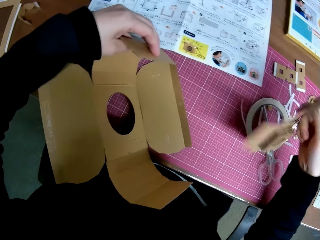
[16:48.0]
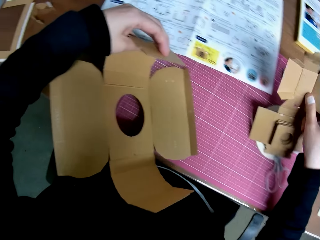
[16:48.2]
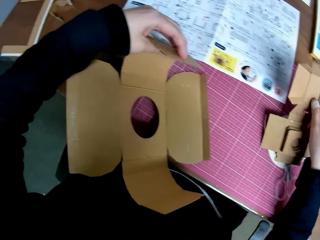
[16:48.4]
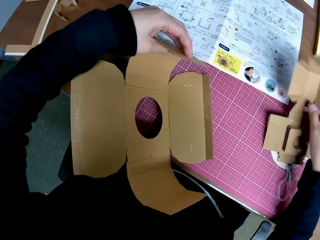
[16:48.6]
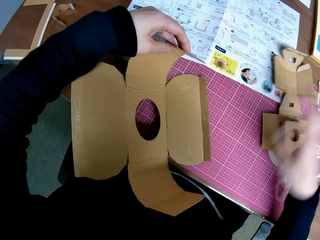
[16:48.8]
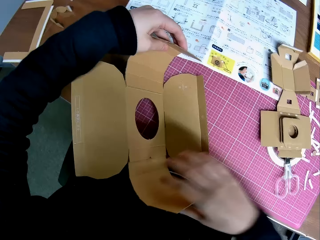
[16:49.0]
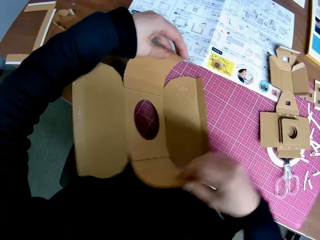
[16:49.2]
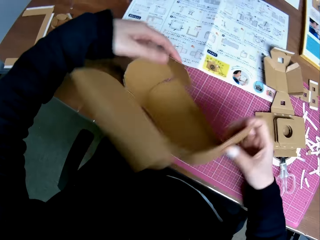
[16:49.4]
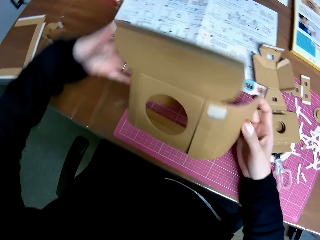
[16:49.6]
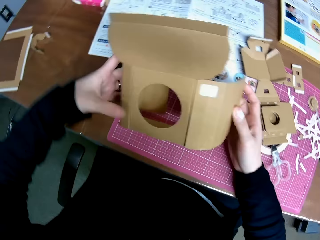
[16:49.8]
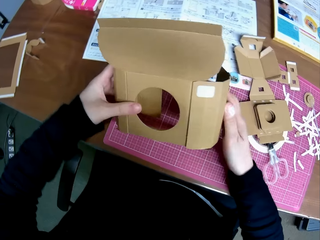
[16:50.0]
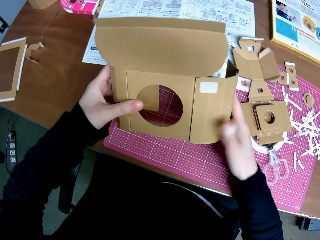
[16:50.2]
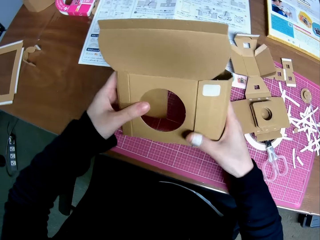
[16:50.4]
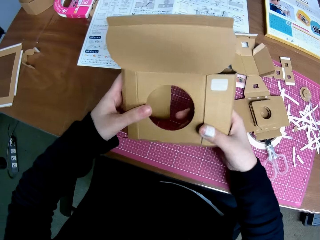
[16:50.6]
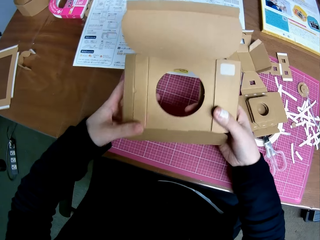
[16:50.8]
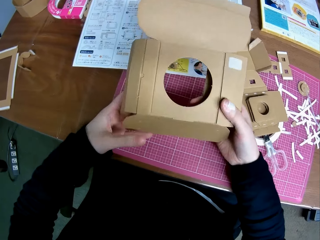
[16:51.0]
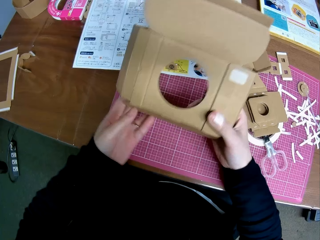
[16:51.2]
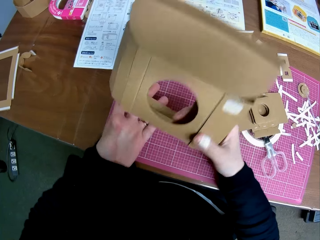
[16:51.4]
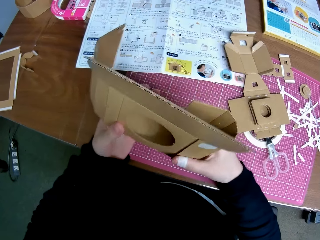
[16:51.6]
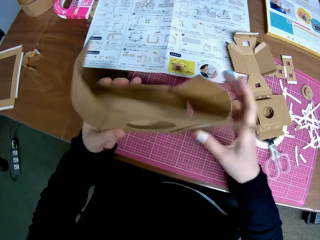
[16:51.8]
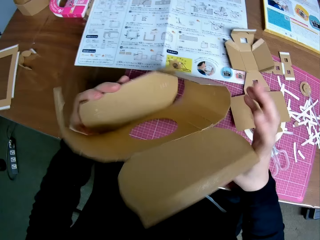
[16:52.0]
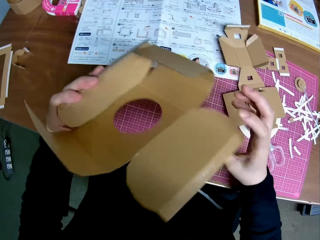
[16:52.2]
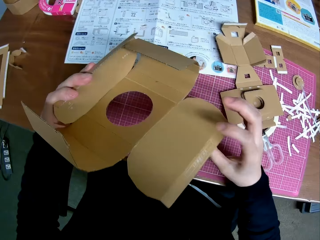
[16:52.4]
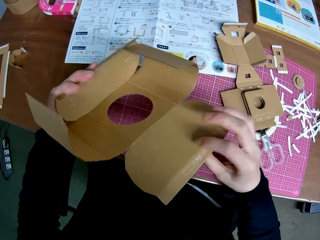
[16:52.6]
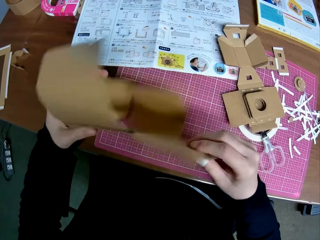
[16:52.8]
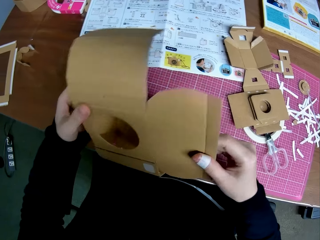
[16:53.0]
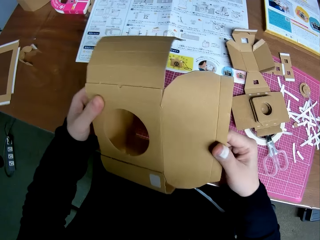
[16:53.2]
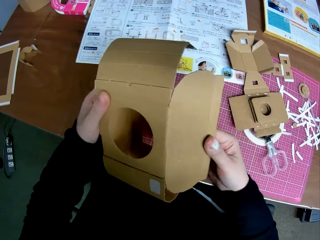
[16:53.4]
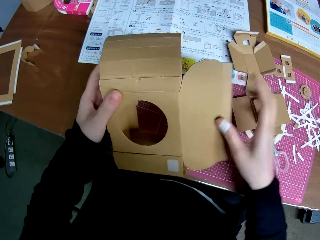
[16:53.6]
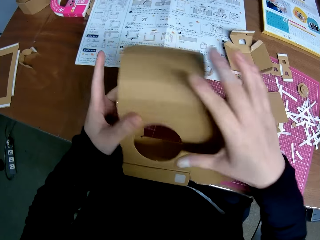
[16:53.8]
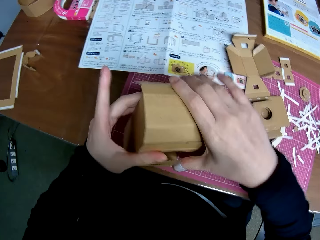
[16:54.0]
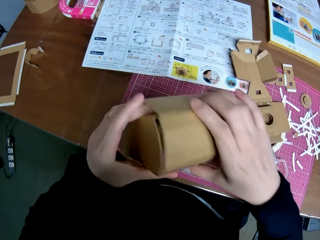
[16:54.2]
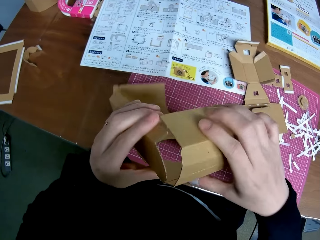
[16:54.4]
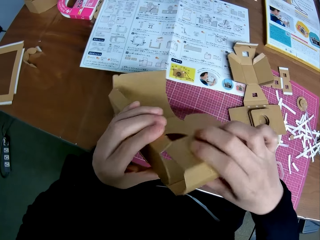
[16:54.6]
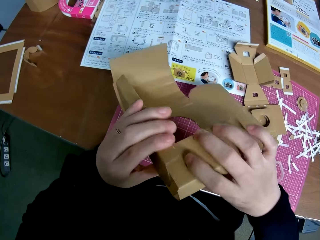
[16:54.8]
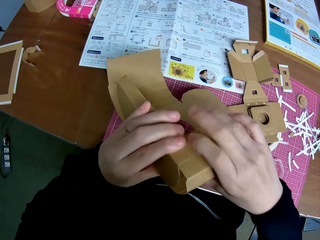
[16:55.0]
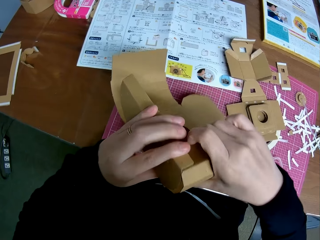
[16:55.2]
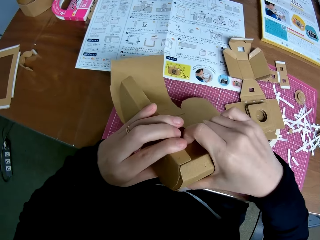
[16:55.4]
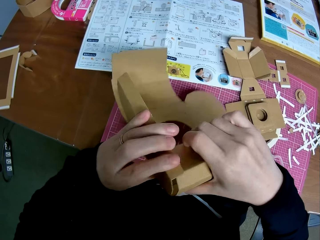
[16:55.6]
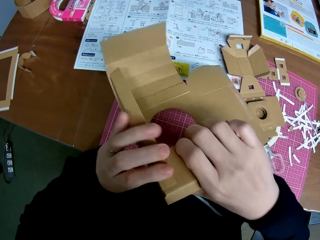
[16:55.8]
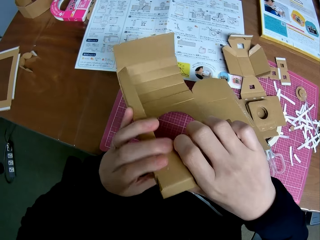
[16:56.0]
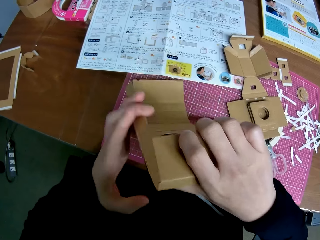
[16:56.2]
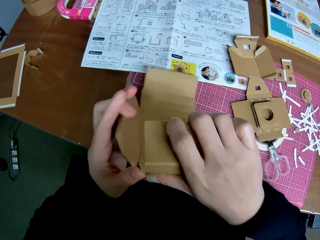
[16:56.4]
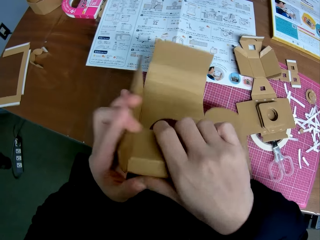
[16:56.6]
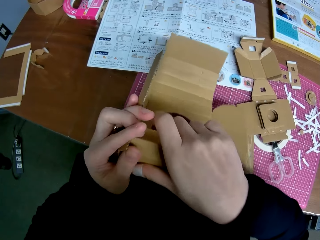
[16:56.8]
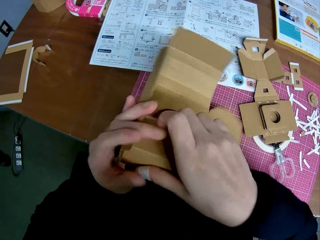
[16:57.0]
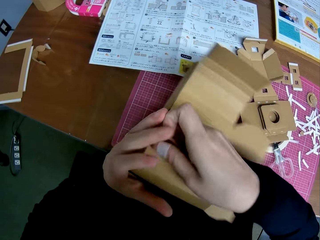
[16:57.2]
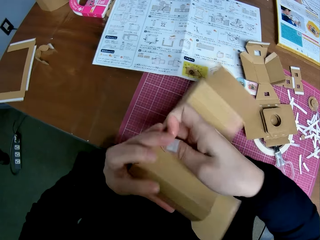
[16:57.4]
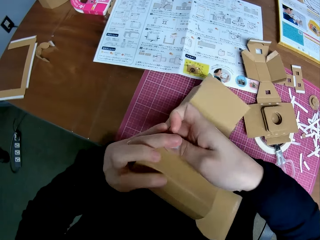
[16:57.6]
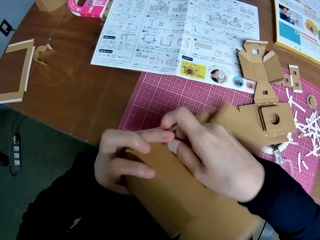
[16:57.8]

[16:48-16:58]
The camera wearer places a carton craft on the table. They fold the carton craft repeatedly.

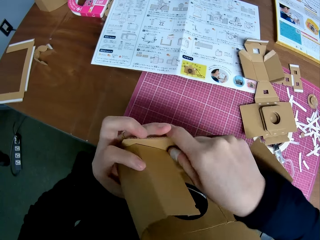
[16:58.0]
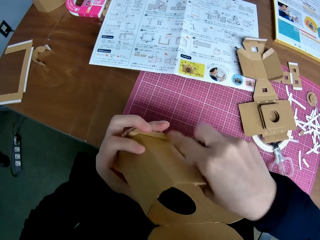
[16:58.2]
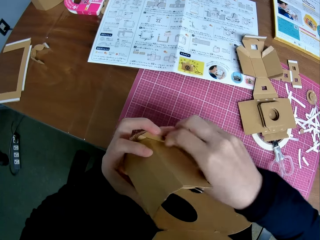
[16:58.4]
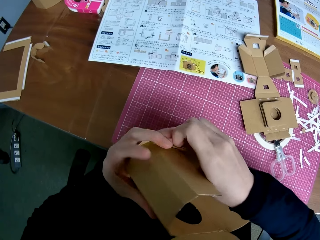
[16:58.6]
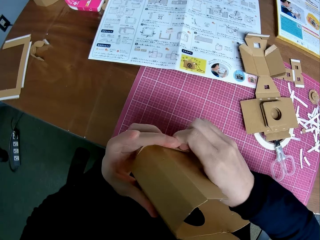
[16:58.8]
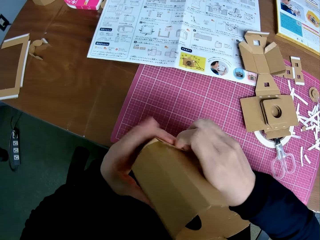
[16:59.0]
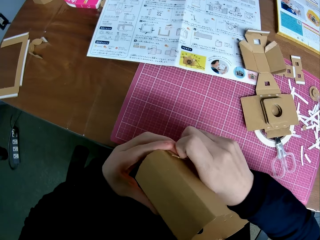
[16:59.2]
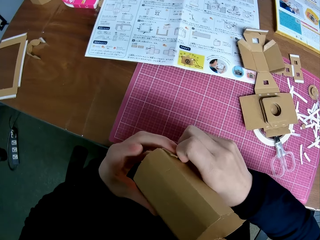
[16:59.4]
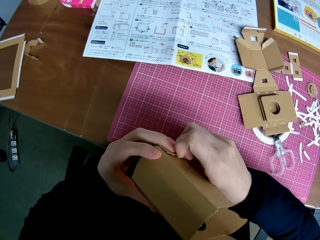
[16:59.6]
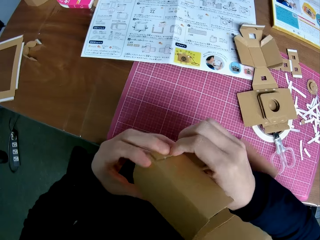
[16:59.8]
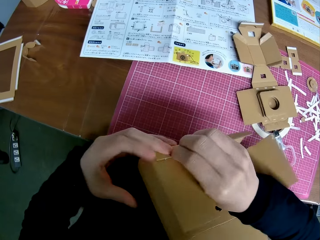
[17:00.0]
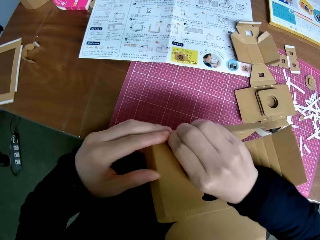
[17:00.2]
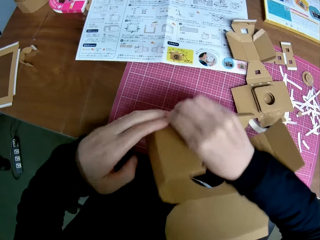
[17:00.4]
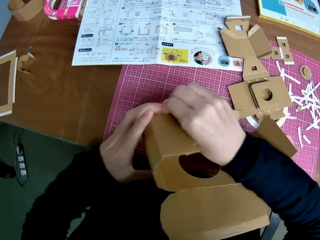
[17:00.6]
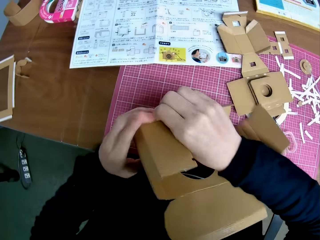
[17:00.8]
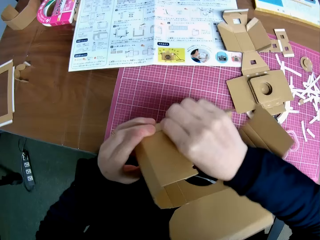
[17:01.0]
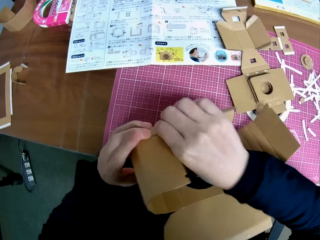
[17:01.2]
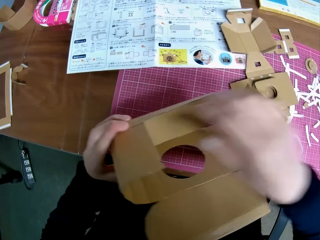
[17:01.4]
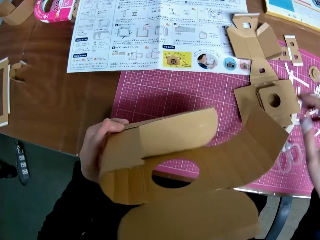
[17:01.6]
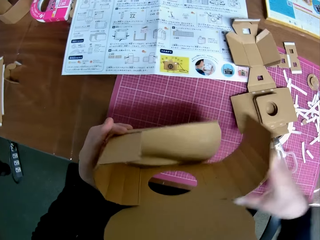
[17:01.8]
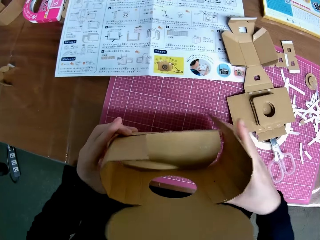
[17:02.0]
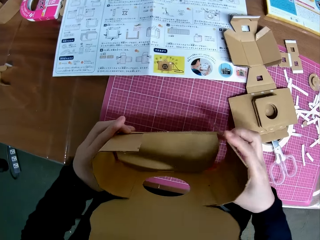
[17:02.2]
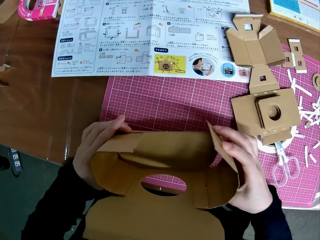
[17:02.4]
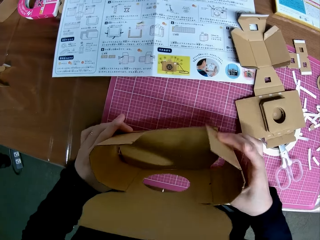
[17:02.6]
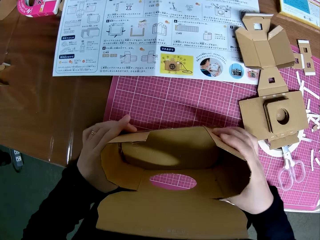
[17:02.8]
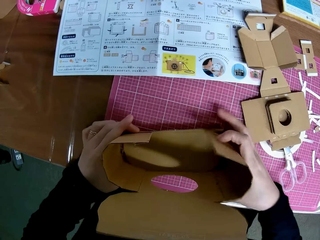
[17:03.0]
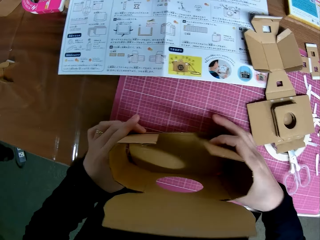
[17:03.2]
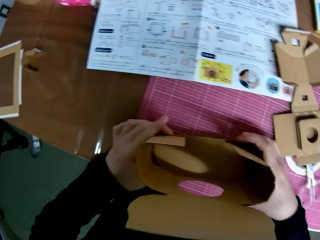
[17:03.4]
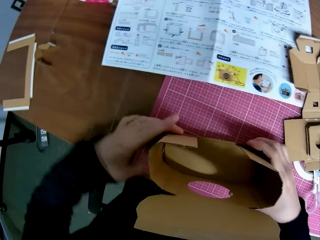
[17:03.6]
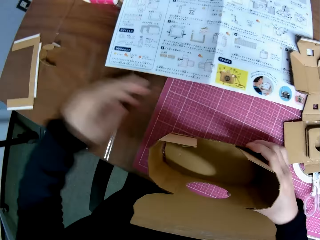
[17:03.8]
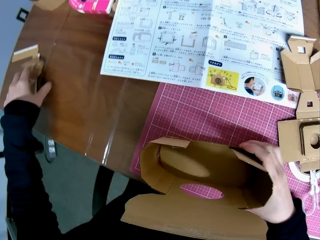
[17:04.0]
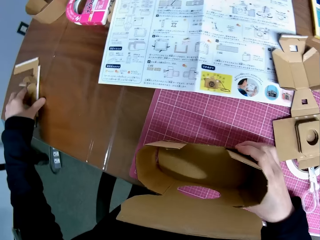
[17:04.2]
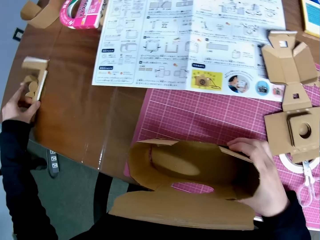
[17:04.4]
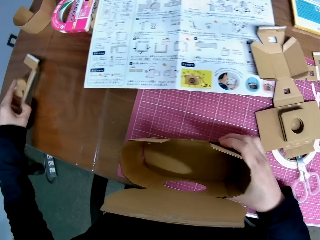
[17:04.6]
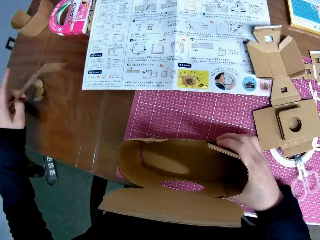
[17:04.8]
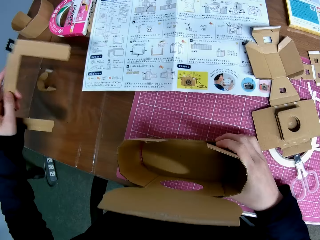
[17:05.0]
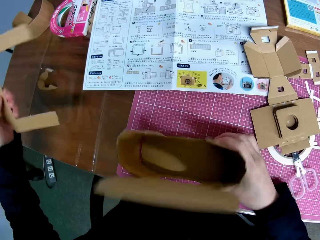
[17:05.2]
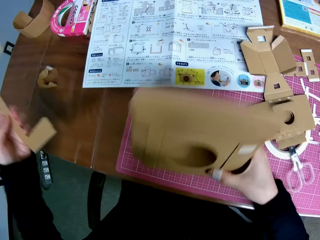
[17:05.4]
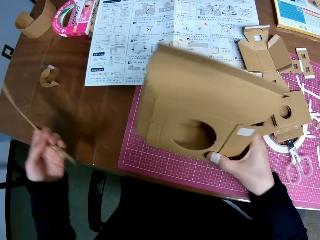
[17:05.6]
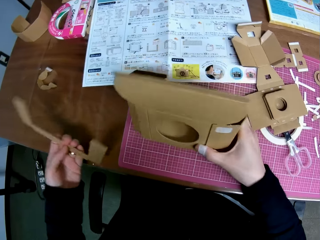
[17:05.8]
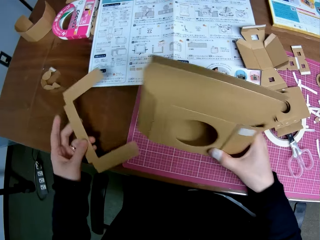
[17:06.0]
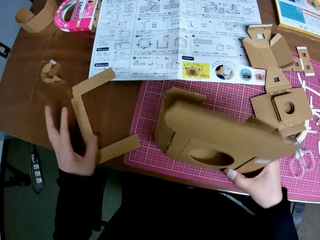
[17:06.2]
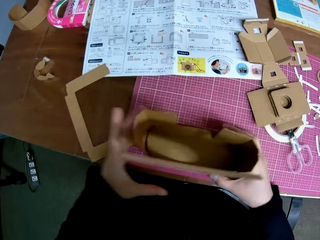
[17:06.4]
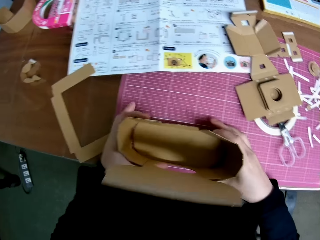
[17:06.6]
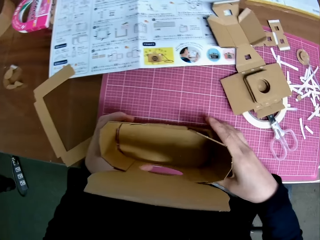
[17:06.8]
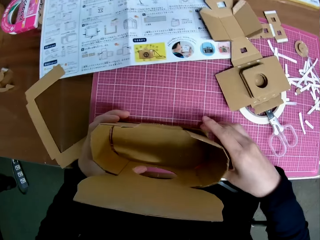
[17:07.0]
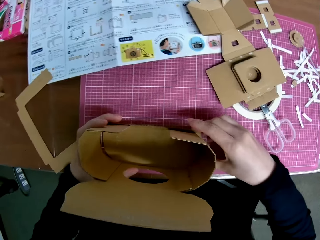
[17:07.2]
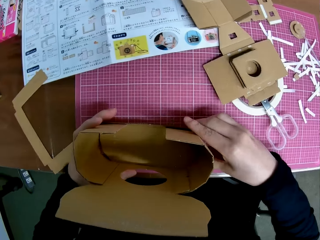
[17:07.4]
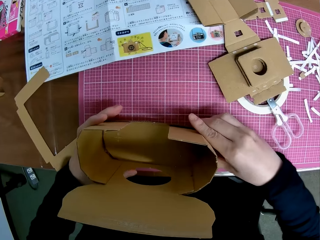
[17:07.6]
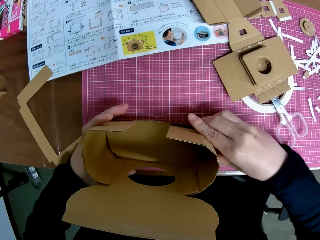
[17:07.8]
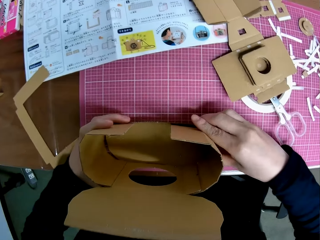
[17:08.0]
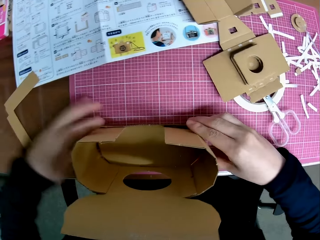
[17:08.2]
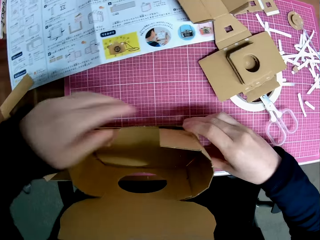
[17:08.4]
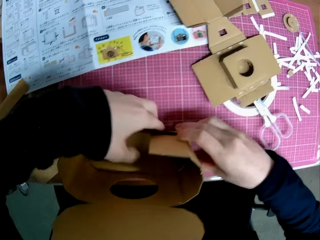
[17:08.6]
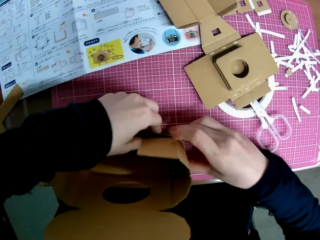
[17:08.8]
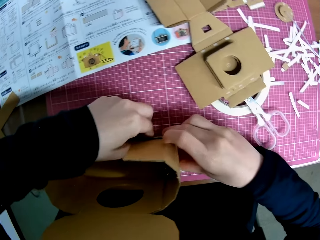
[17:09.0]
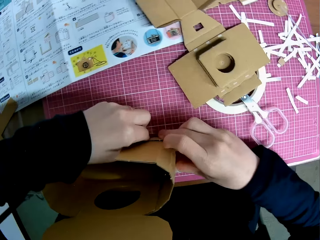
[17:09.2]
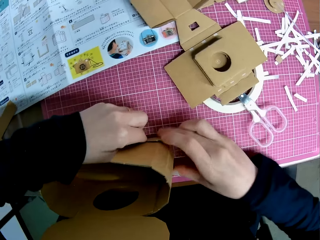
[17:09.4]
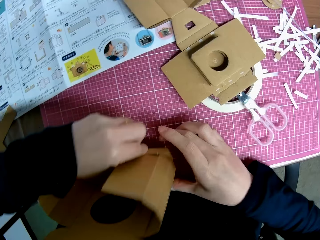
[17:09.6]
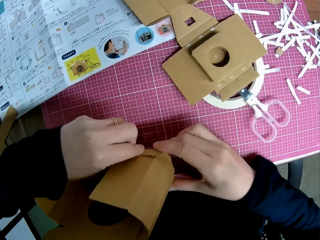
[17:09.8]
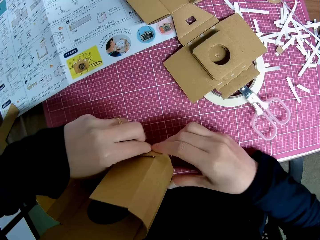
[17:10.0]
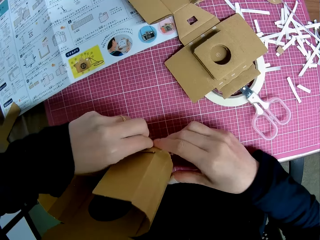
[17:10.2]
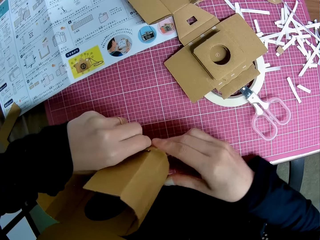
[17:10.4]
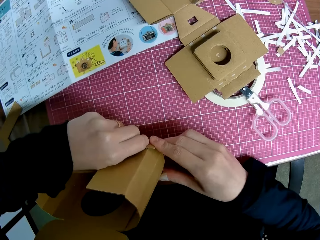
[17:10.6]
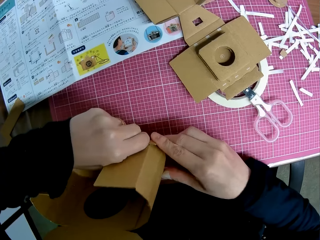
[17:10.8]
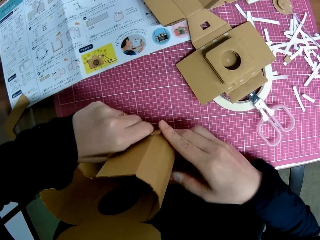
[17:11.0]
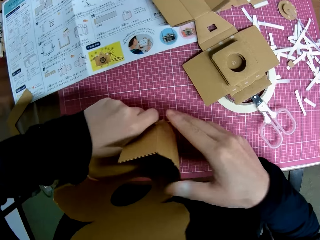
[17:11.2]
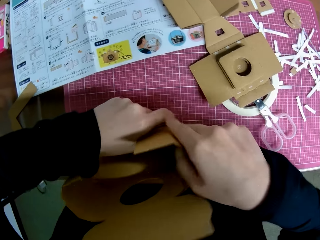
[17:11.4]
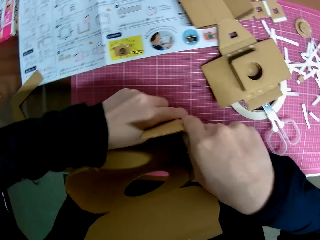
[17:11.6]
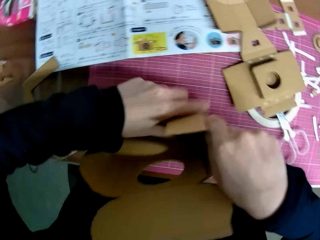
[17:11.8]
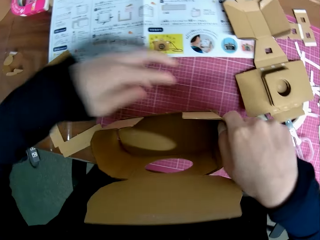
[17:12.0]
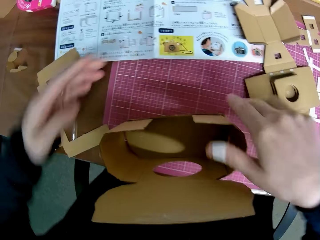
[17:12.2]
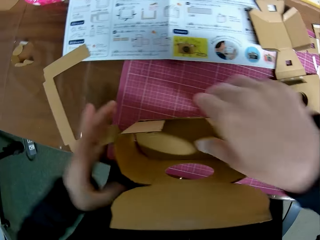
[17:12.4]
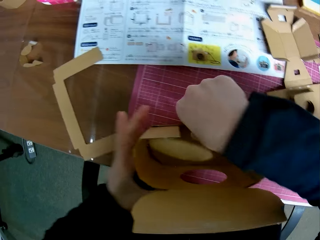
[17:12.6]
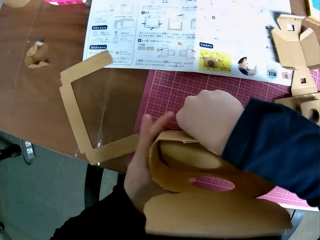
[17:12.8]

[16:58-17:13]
The camera wearer sticks a carton craft on another carton craft. They fold the carton craft. They pick the carton craft. They place the carton craft on the table. They stick the carton craft on the other carton craft.
